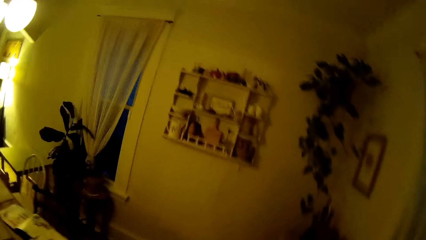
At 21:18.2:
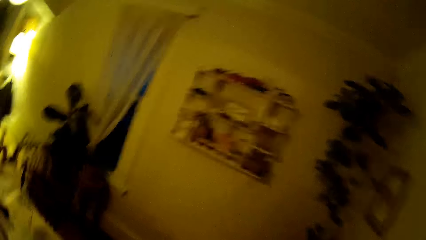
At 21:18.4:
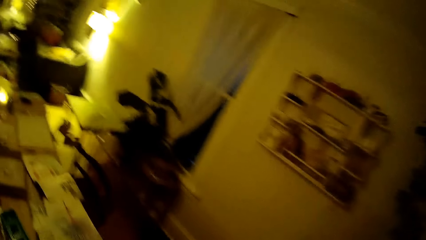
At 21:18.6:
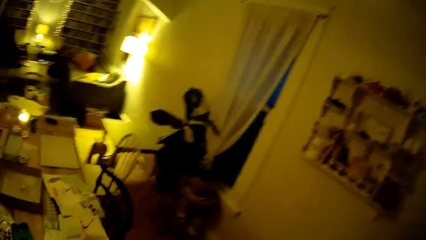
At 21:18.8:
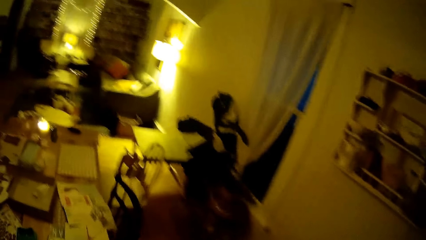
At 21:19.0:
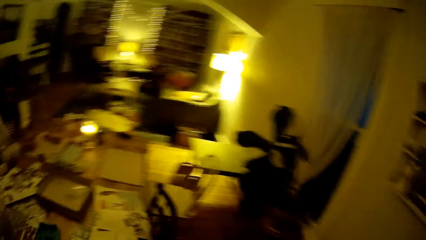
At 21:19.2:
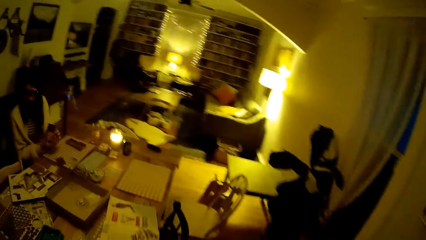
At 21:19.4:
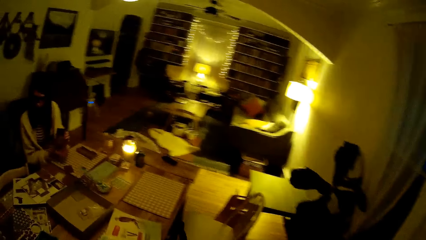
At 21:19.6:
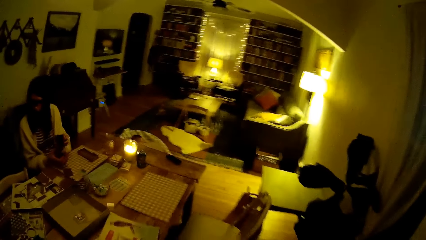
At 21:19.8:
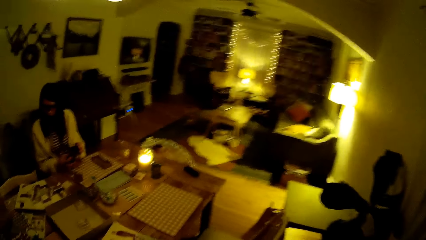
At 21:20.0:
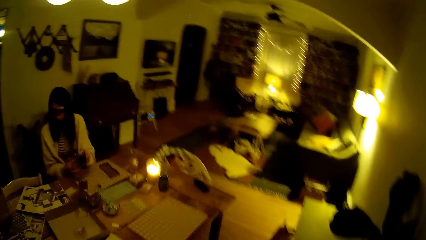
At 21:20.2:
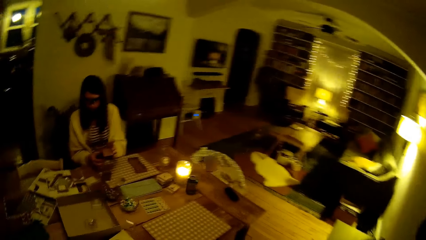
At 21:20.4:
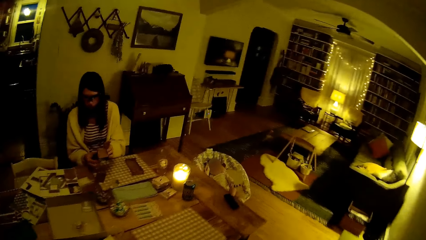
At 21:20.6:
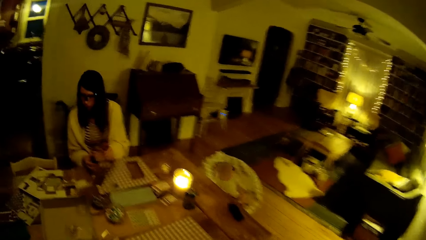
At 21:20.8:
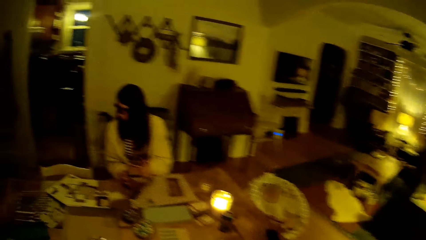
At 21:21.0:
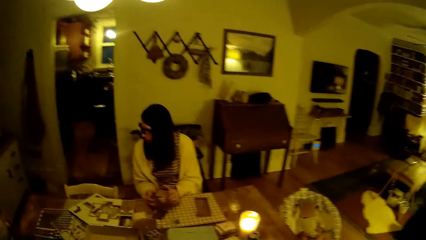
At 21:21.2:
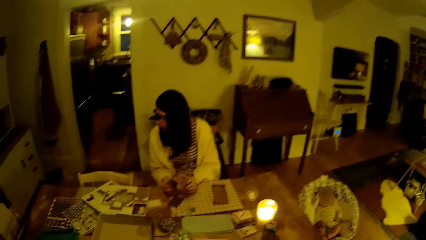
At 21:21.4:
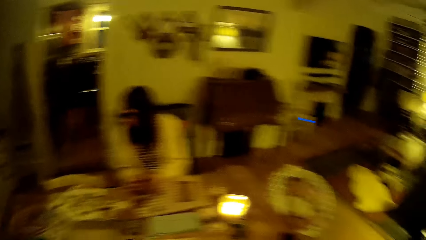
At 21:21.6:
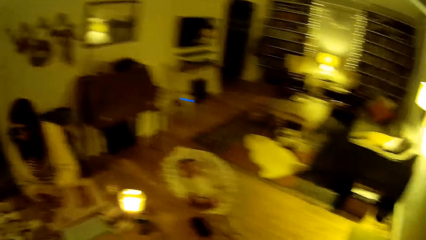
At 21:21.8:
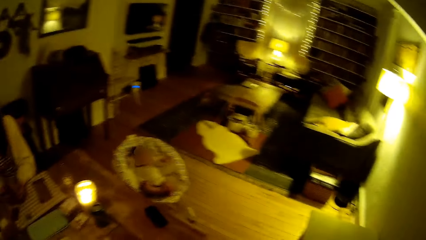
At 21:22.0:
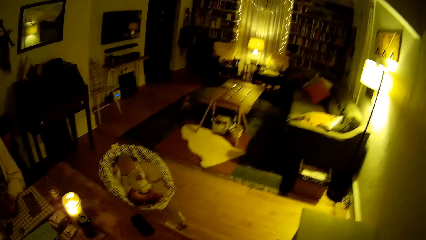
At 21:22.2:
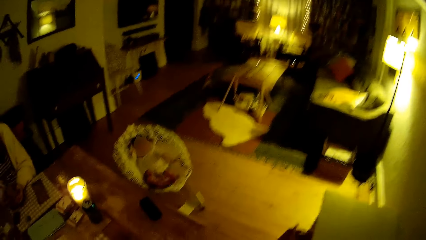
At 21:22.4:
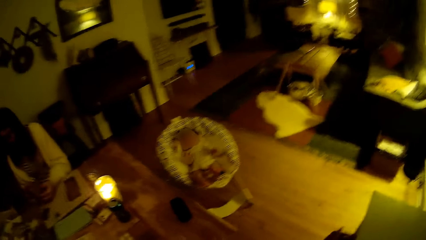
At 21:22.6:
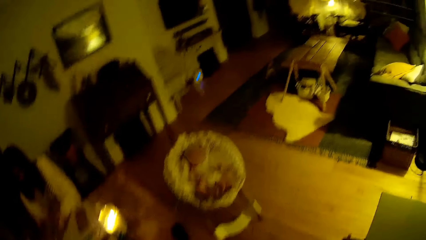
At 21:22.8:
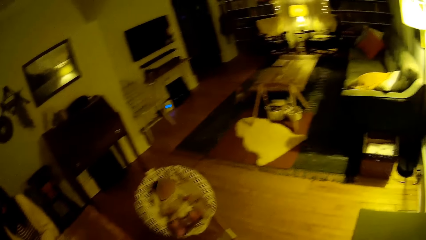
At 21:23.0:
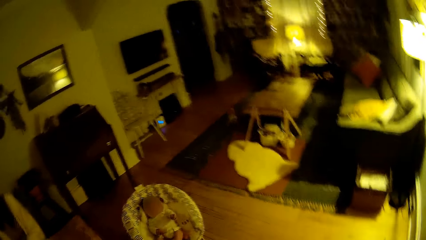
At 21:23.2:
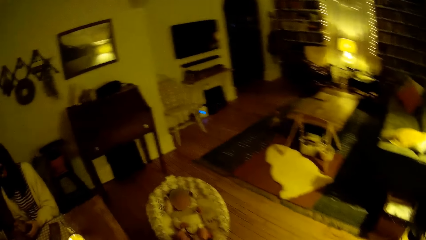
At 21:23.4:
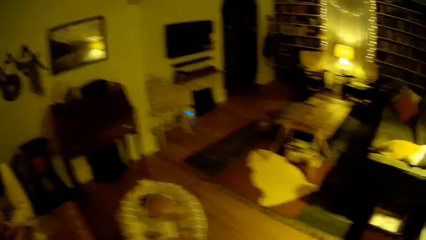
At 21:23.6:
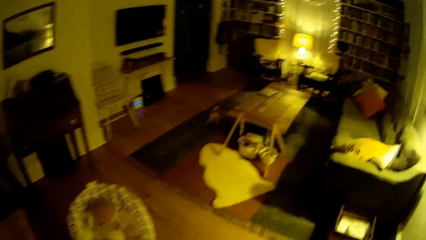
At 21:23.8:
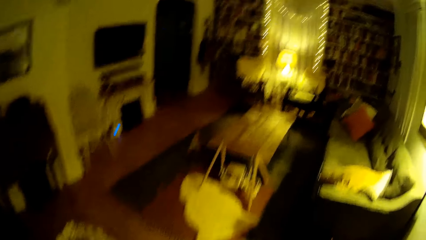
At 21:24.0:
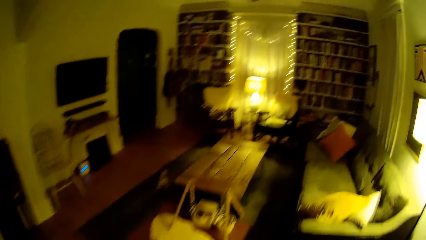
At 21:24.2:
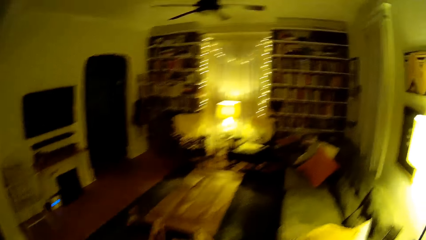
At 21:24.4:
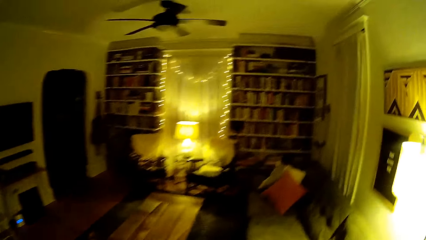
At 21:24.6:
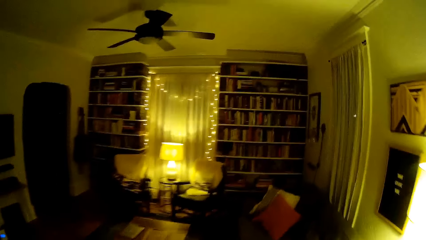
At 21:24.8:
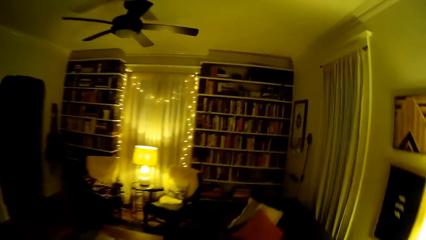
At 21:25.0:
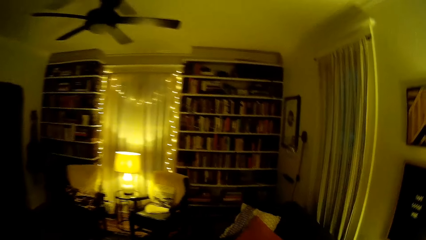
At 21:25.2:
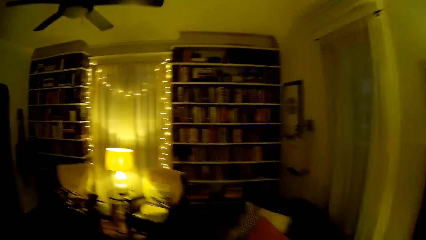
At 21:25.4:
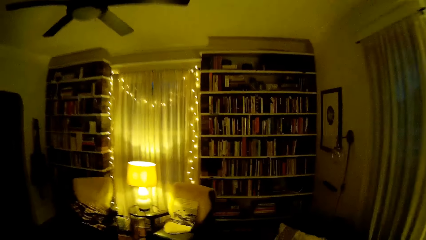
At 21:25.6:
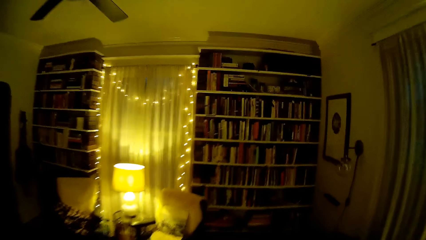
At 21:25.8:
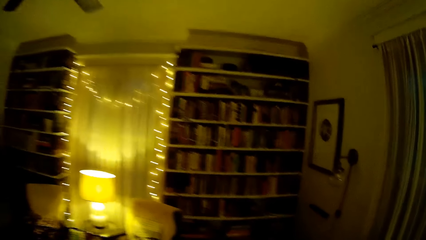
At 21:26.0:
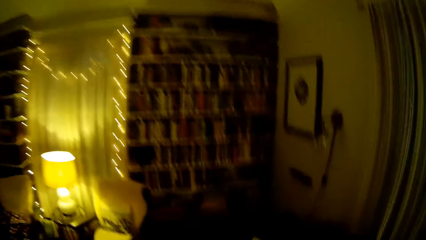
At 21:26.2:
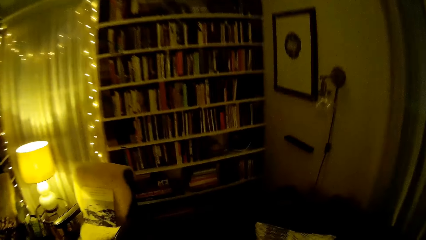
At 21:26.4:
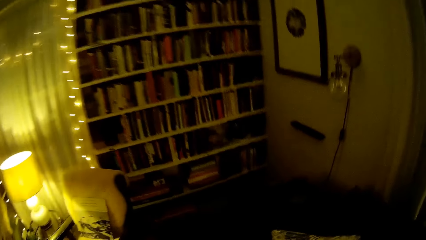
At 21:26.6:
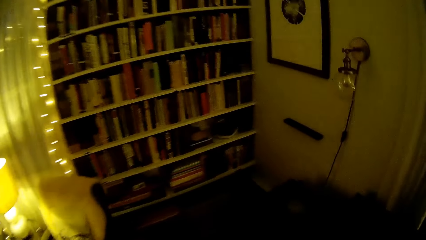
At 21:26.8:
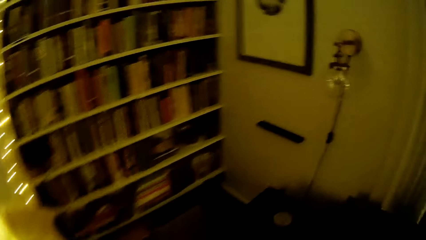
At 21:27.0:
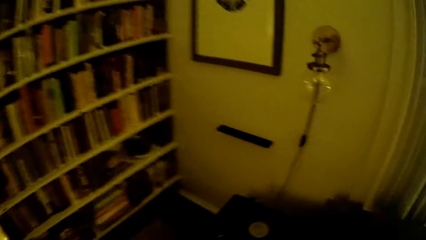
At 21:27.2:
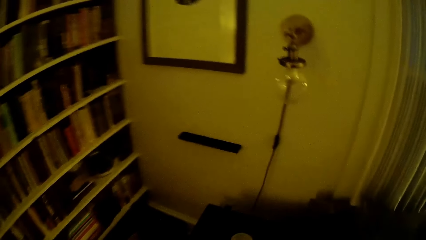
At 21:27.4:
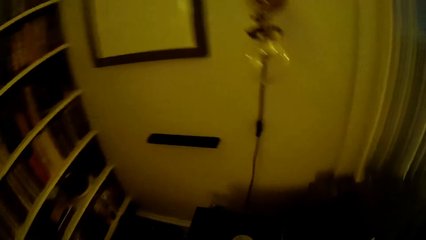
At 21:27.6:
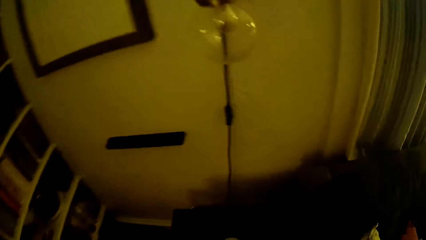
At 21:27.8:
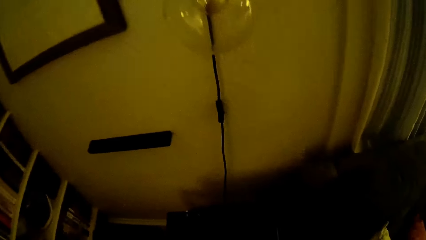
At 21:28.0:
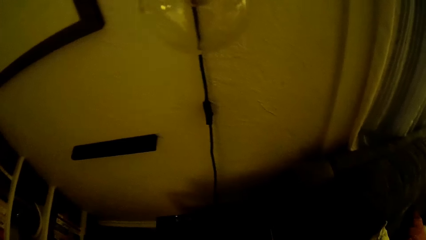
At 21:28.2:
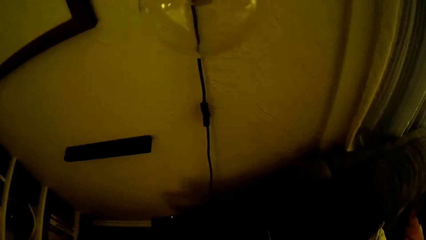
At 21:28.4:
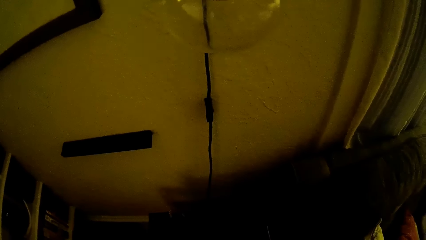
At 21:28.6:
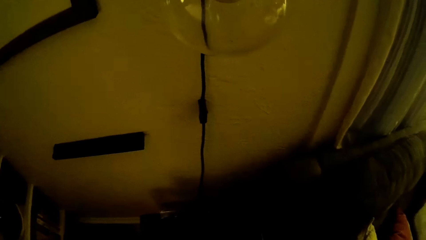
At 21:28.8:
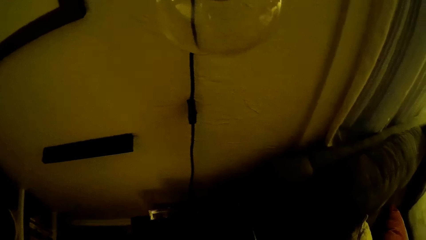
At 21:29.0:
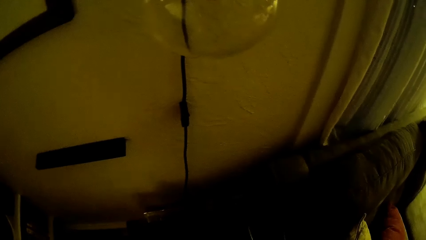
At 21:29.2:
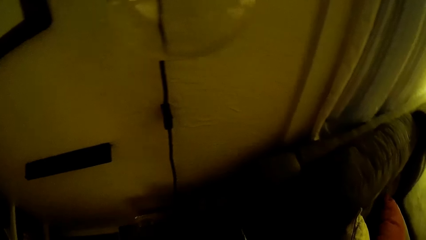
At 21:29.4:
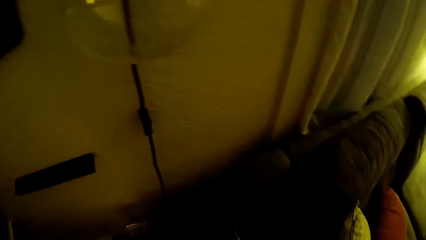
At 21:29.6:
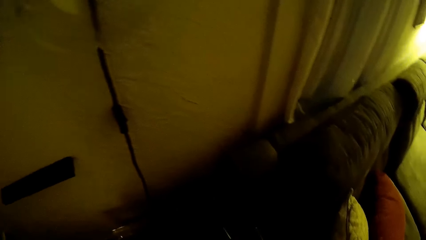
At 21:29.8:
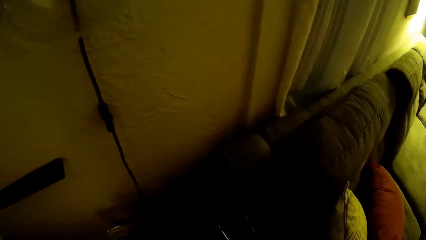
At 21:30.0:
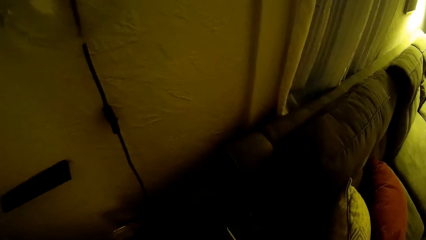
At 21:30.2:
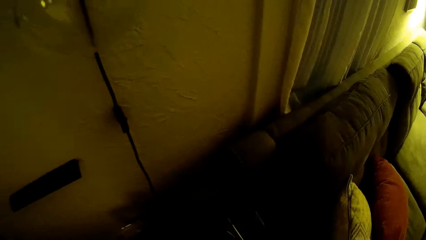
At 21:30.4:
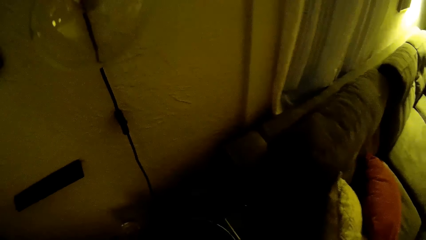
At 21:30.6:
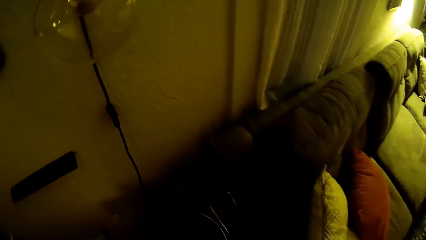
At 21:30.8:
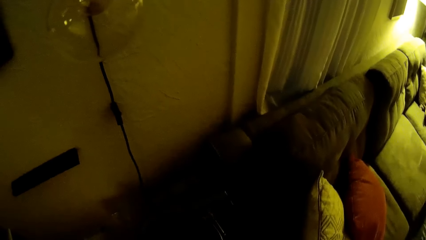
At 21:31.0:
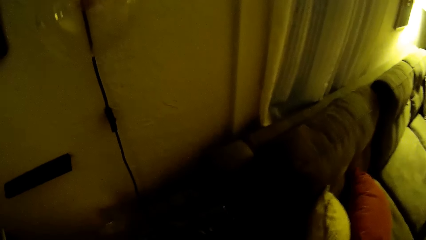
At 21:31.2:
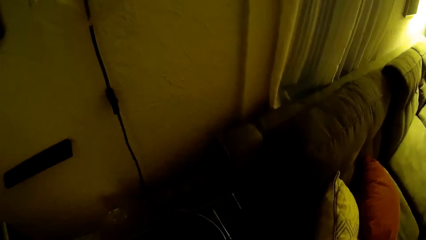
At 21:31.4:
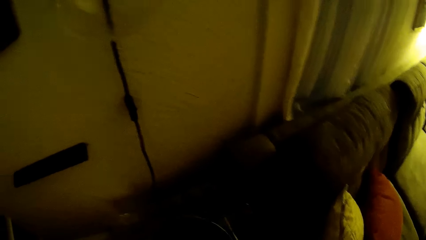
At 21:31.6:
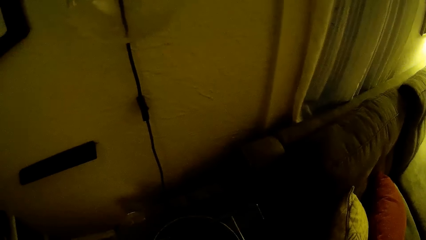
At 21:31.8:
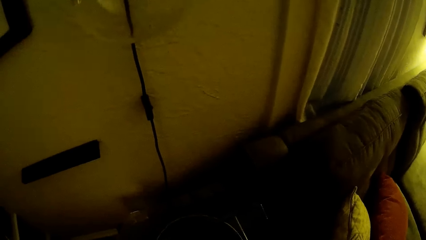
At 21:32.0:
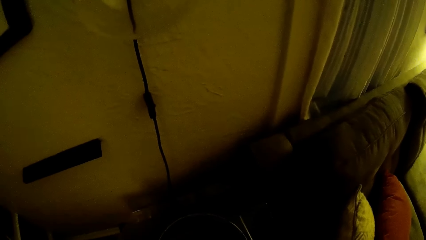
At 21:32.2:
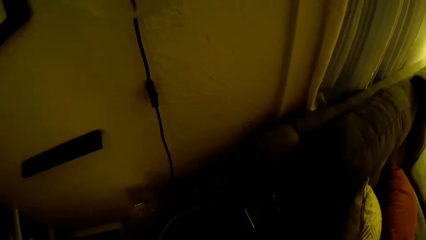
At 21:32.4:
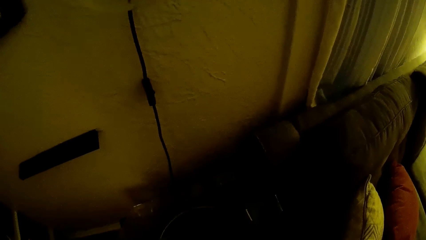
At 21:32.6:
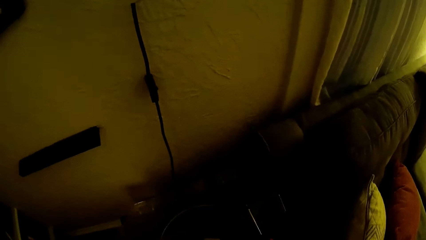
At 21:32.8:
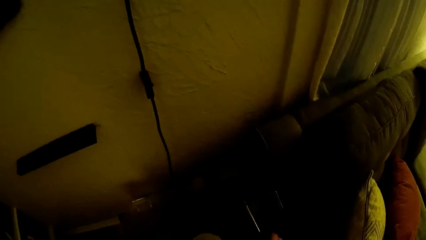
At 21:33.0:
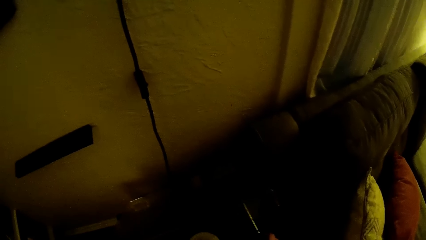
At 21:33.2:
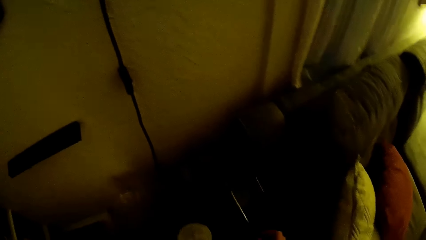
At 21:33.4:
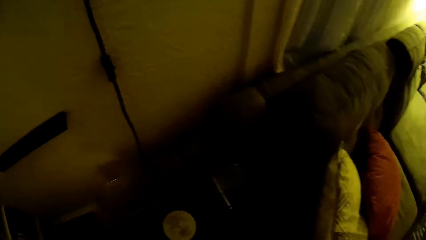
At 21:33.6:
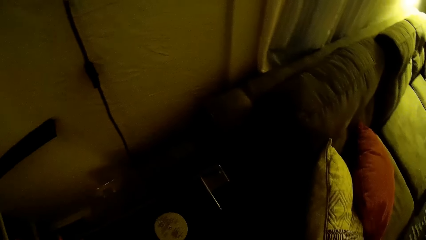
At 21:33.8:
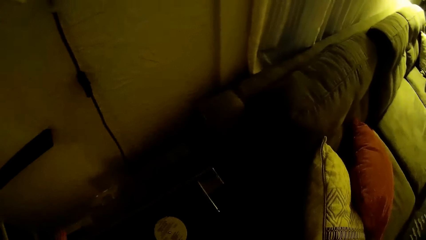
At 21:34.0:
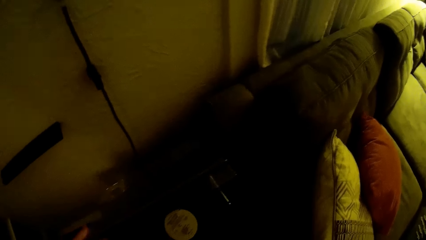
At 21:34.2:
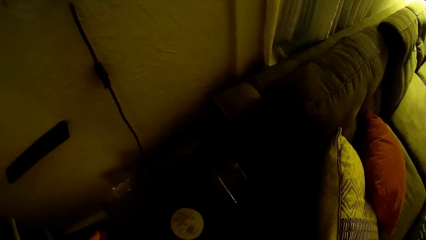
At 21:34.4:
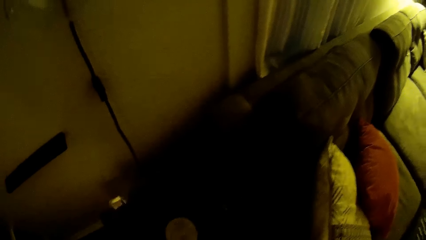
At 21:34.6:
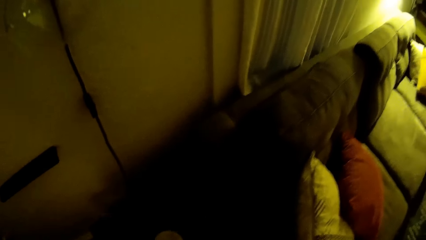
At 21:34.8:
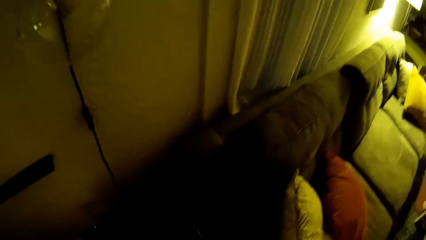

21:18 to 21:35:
The camera wearer speaks to a woman. They walk in the house. They interact with the woman. They speak to the woman.
